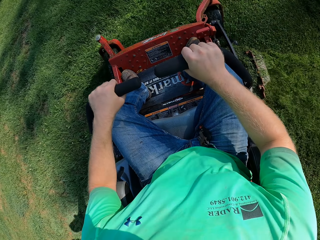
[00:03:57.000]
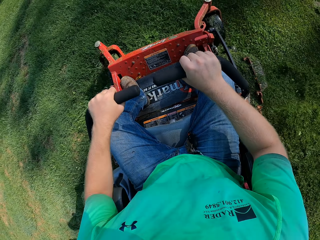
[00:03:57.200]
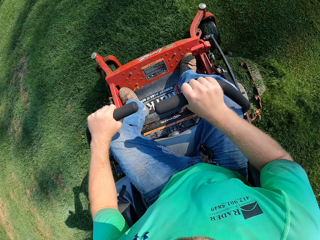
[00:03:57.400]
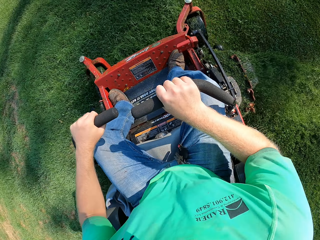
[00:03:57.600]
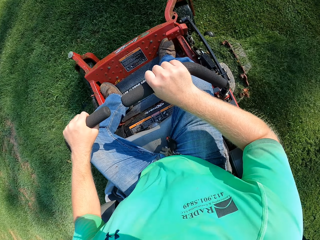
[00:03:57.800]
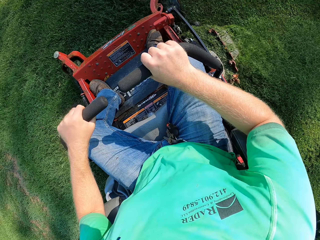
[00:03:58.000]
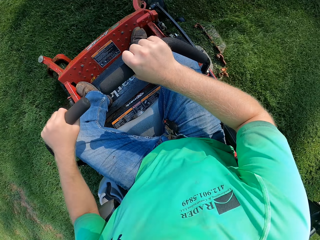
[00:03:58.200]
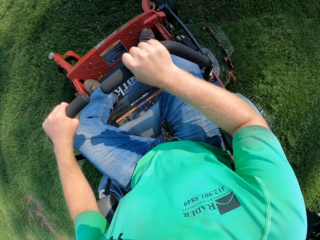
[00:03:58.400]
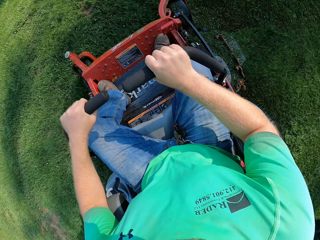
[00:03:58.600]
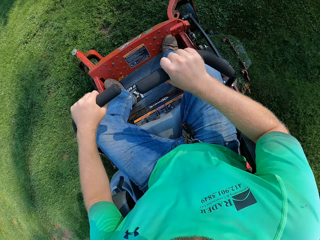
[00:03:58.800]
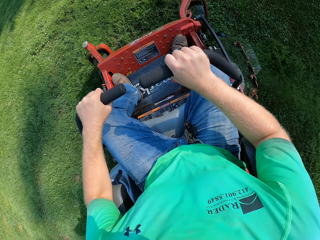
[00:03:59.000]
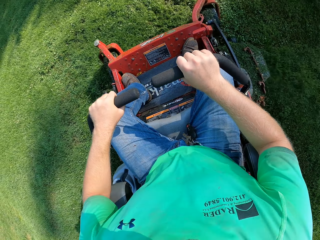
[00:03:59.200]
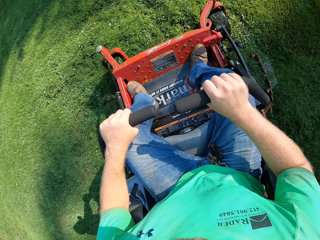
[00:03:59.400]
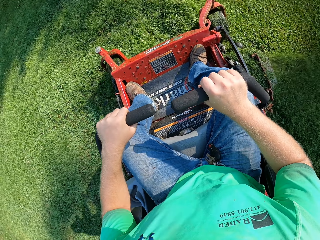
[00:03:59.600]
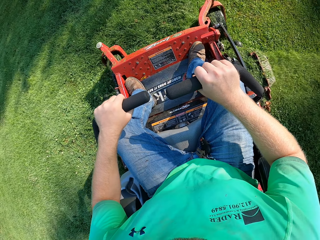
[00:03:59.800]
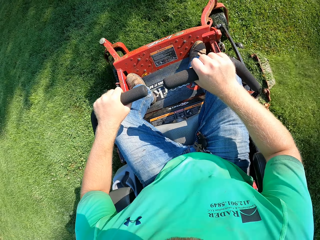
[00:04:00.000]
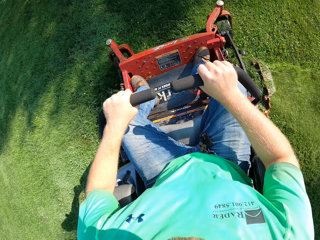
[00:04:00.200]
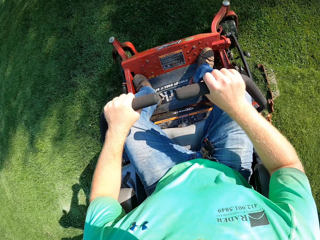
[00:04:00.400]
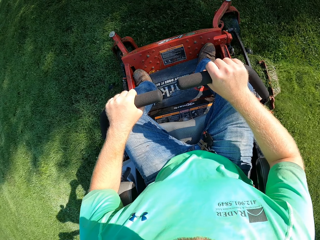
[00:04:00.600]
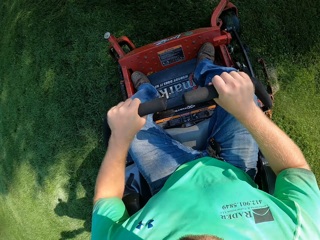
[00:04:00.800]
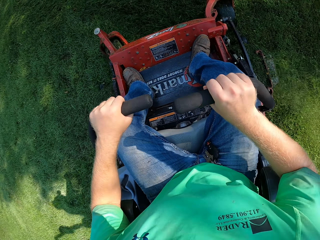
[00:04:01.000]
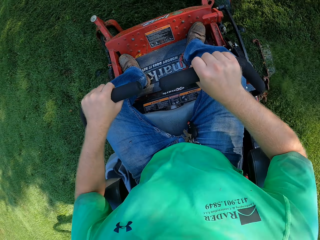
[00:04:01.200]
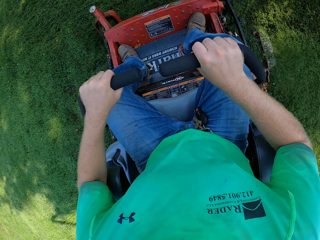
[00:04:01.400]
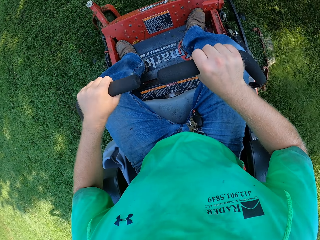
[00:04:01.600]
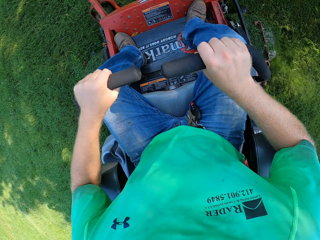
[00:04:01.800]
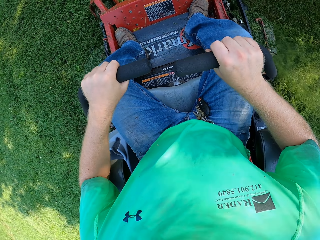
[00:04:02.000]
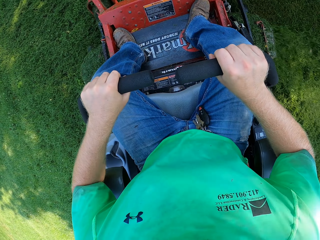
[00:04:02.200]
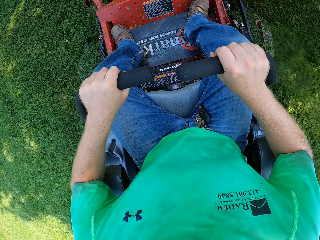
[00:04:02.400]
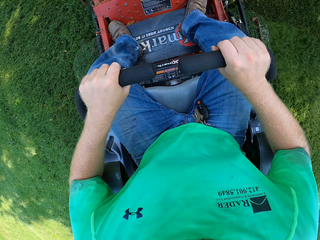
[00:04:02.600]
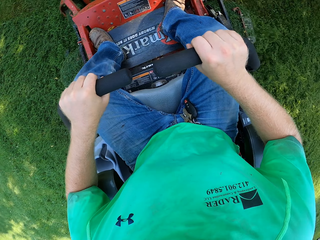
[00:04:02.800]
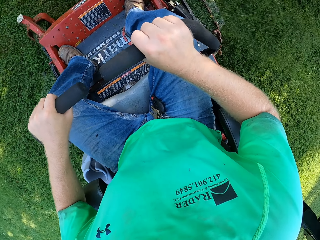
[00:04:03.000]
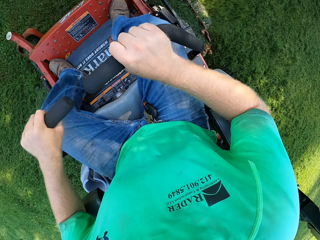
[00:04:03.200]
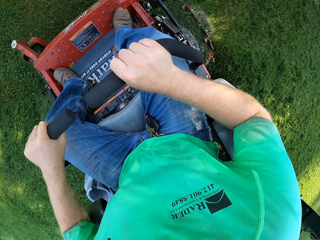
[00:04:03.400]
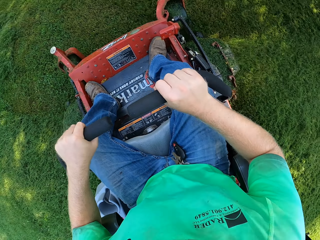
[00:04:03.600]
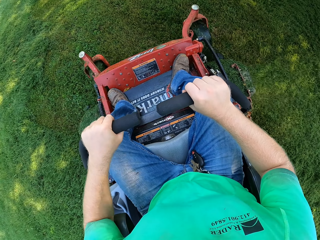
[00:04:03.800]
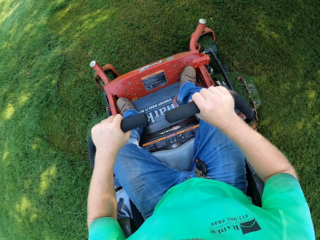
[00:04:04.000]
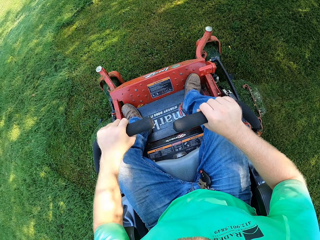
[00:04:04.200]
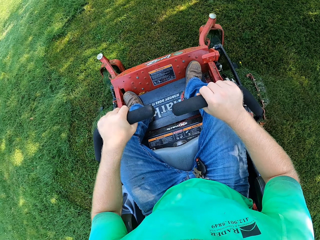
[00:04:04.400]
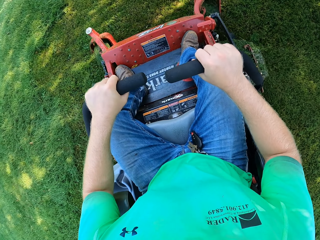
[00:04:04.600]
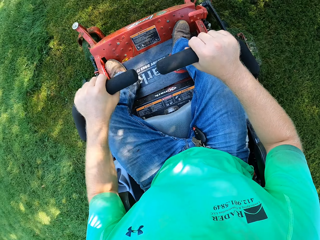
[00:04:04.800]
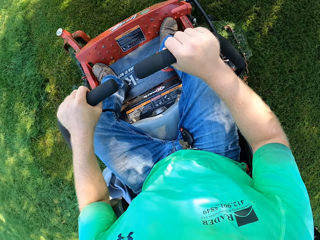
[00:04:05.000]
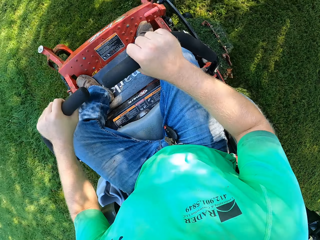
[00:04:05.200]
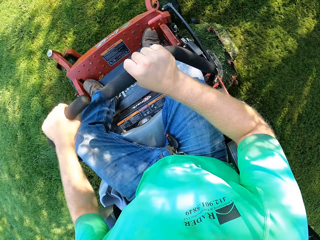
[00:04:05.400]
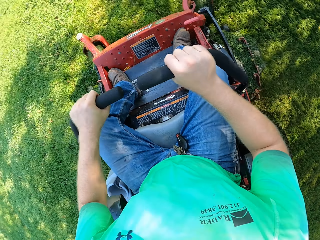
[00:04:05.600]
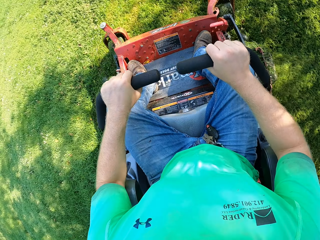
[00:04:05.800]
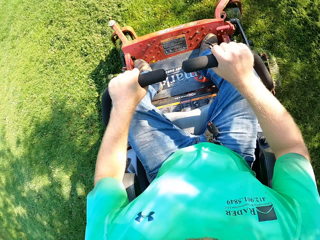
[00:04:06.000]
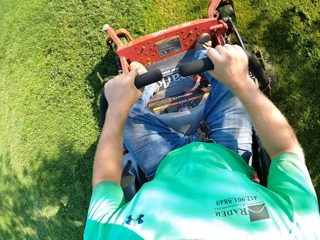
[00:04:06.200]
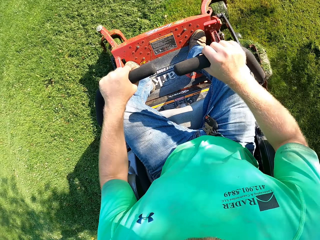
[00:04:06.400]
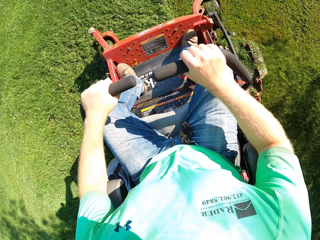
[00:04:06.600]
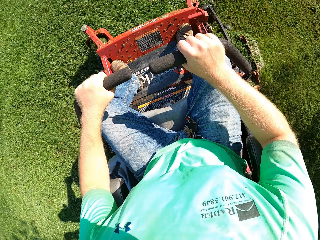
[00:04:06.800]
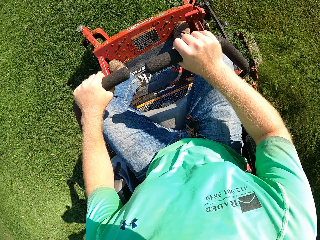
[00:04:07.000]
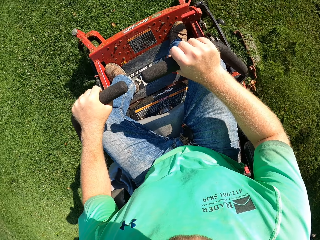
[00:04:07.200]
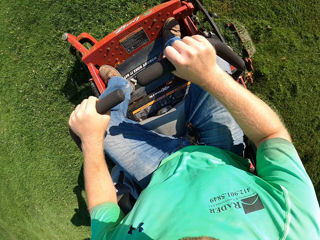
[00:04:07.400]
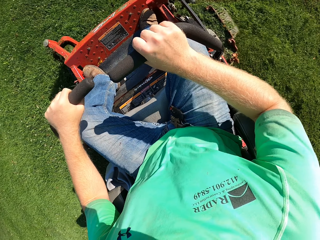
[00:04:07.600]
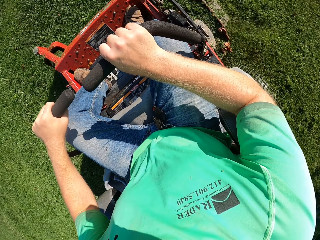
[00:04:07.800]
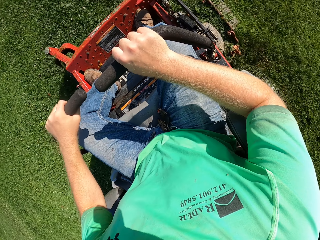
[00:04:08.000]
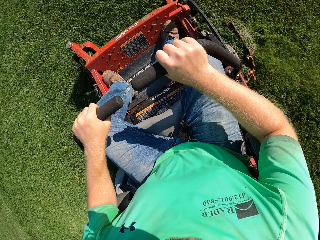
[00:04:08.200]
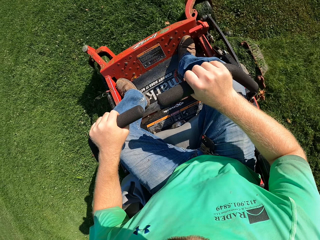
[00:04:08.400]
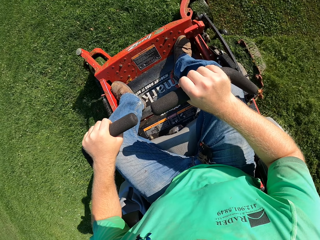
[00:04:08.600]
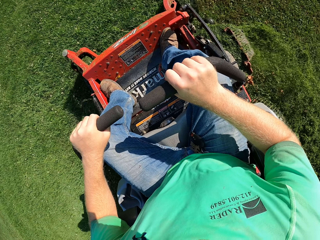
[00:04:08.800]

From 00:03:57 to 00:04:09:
The camera wearer looks at the right.

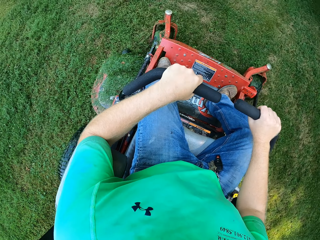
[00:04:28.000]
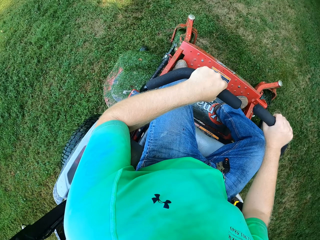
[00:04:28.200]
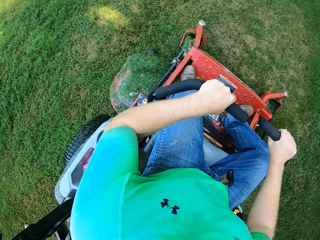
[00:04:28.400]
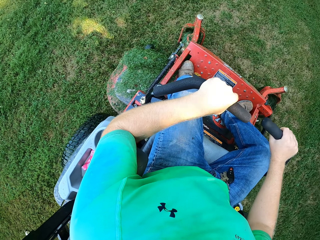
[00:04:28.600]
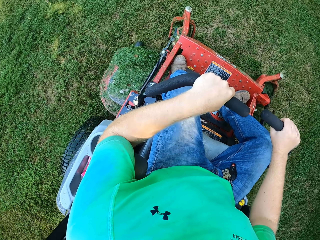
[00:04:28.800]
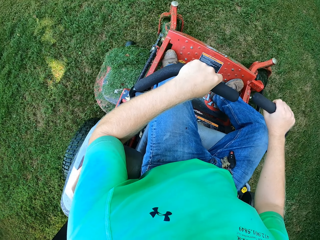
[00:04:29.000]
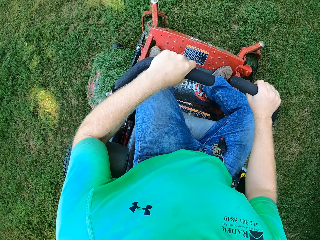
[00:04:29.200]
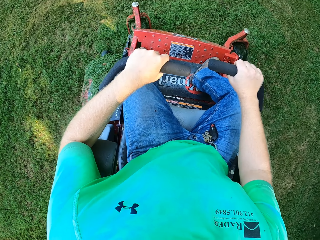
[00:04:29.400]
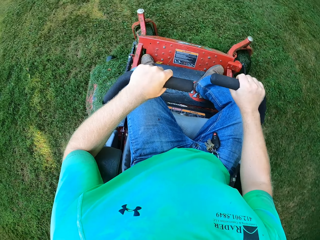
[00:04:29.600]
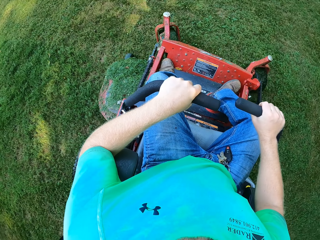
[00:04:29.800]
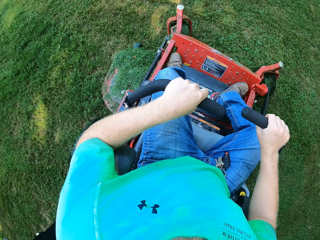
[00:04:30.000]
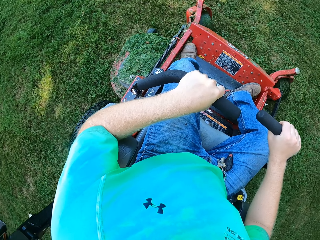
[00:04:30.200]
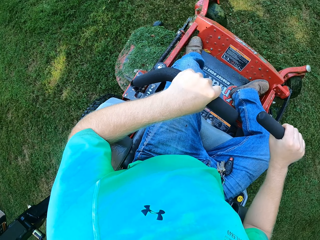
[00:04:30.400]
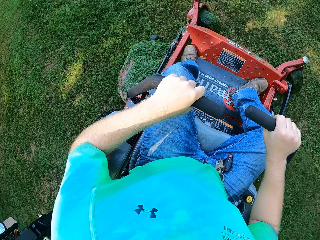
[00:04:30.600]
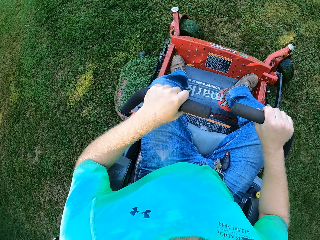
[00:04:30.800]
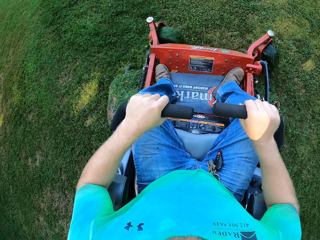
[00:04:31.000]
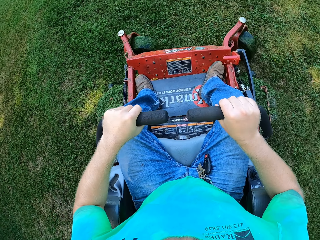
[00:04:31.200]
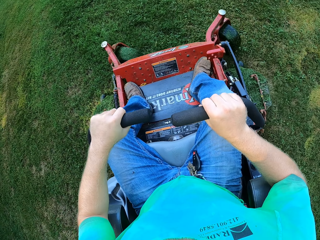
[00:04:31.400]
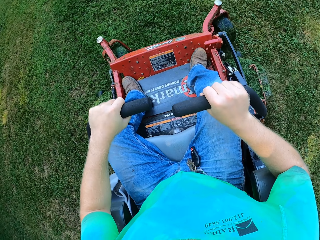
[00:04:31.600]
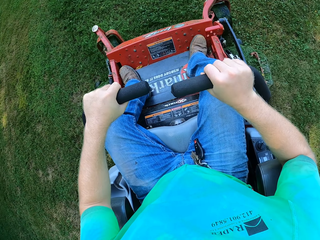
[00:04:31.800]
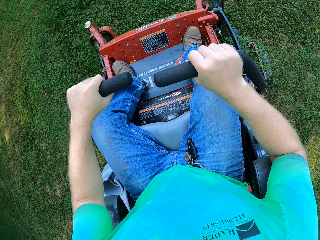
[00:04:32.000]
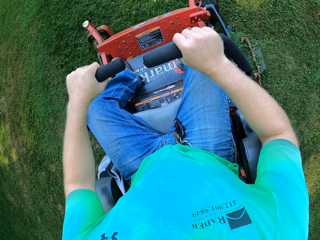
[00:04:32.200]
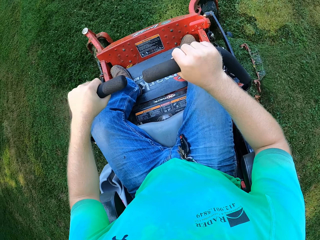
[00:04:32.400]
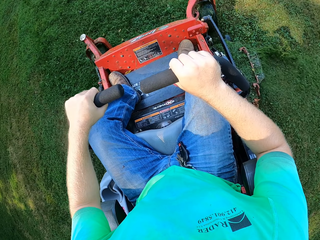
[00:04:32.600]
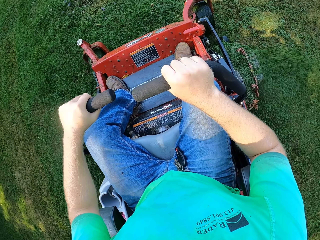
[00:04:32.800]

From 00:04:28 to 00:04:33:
The camera wearer lifts the right side handle. They turn the mowing machine to the left.

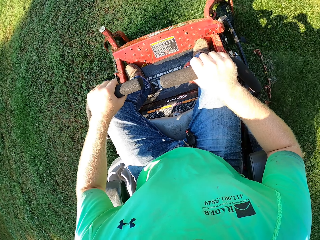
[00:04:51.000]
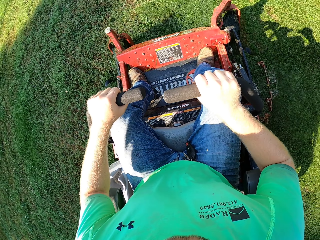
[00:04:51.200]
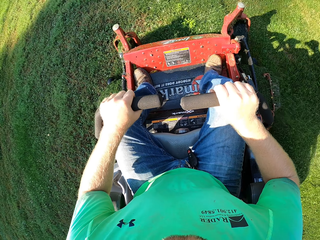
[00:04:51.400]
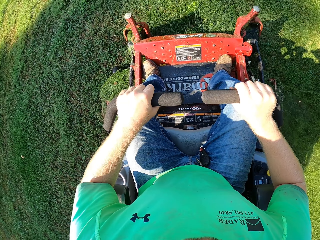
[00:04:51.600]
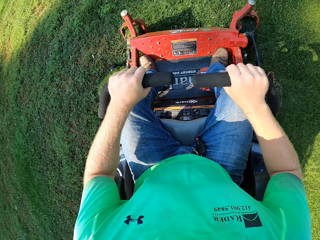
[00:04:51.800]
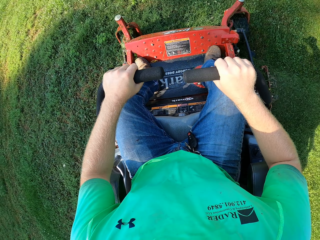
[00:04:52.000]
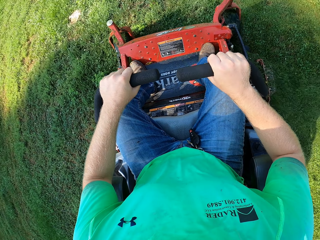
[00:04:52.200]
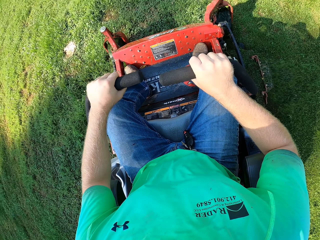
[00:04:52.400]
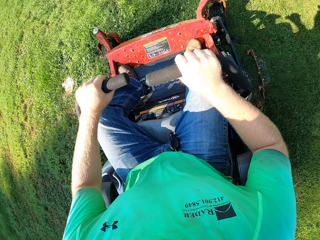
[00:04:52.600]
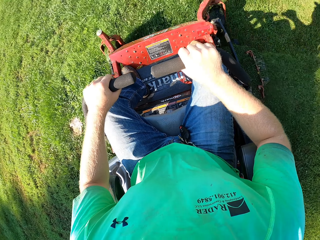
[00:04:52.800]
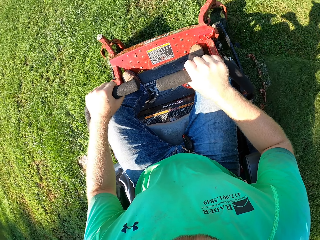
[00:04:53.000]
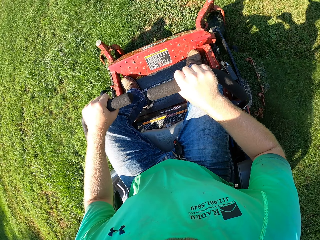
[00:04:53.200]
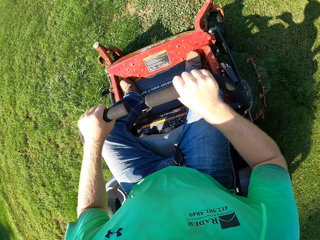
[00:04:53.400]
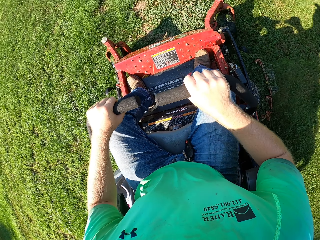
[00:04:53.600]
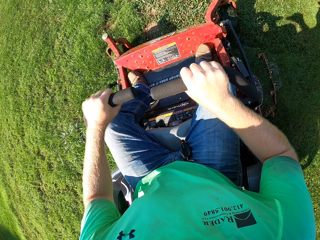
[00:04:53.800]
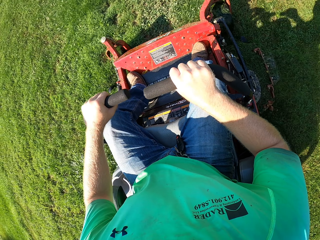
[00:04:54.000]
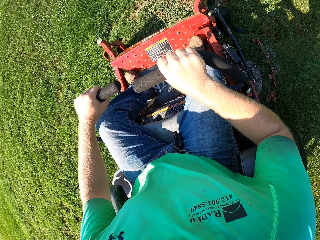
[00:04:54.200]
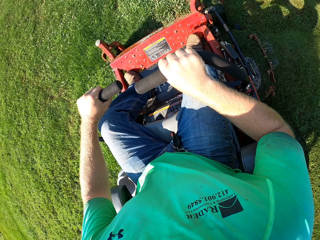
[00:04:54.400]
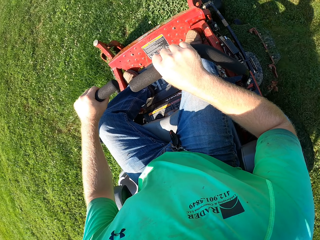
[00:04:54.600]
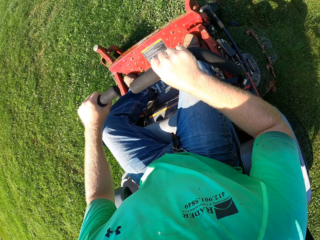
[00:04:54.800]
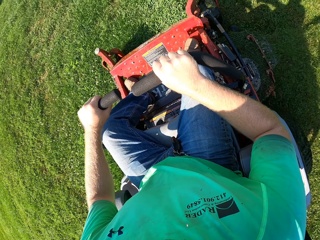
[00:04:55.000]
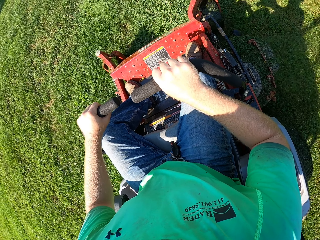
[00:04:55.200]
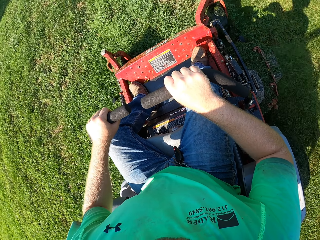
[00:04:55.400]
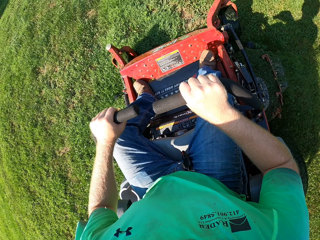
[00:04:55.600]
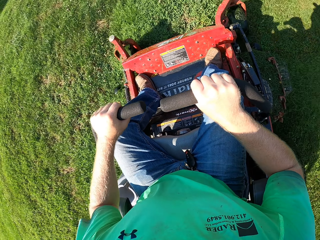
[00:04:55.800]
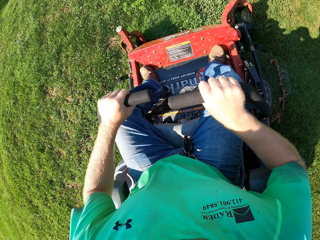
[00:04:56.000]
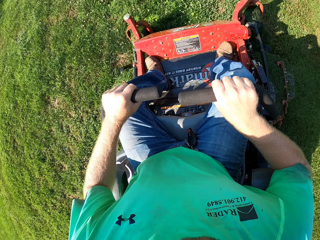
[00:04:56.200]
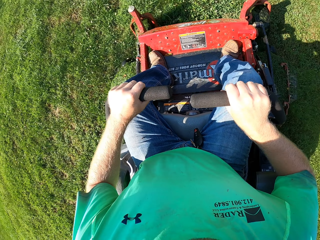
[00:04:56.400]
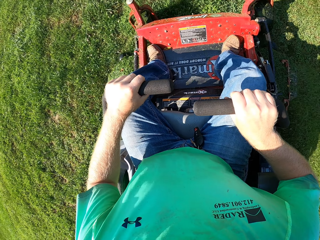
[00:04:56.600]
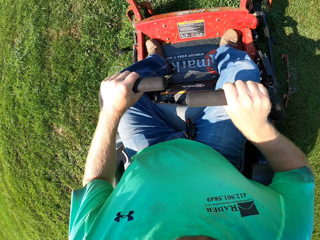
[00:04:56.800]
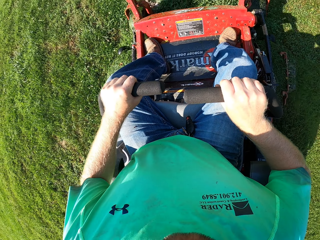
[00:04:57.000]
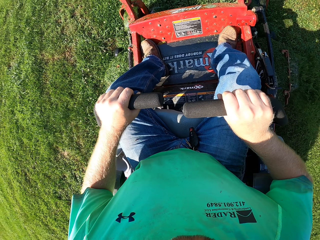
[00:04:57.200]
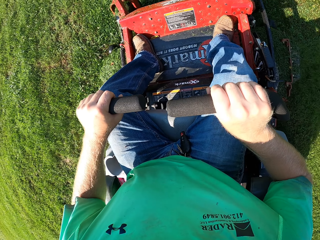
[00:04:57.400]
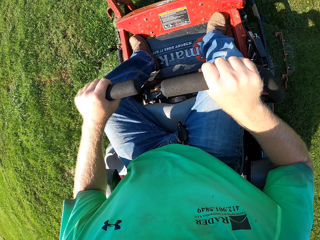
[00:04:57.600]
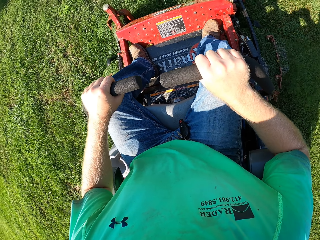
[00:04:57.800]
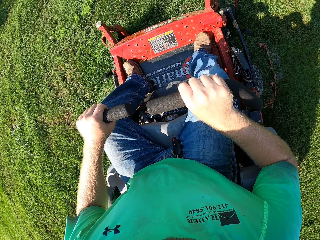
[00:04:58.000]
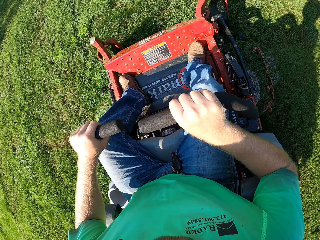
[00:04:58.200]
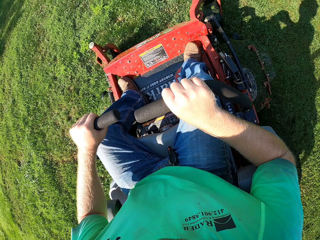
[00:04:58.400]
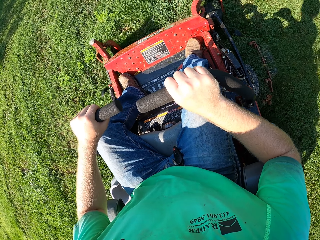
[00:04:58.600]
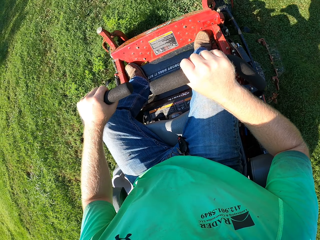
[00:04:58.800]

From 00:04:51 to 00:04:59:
The camera wearer cuts the grass using a lawn mower. They move around.
